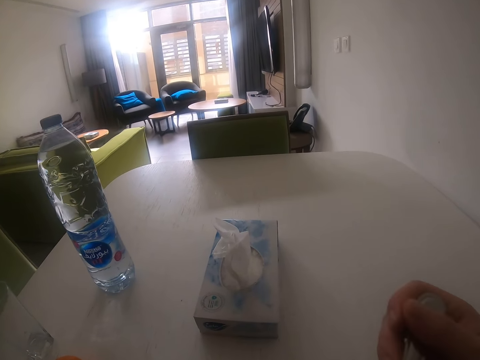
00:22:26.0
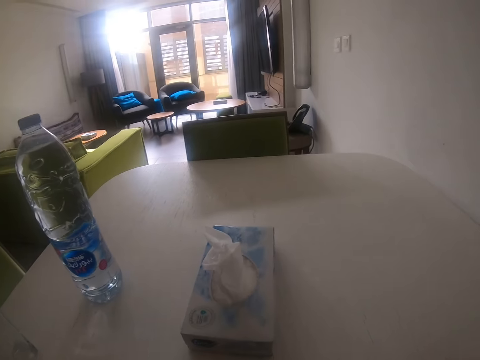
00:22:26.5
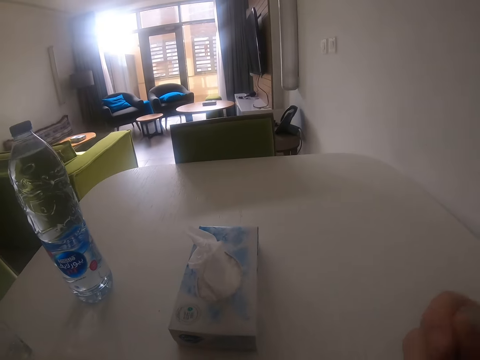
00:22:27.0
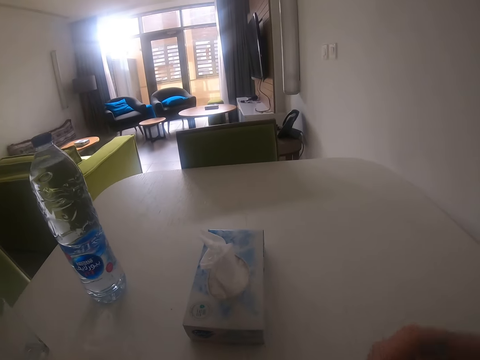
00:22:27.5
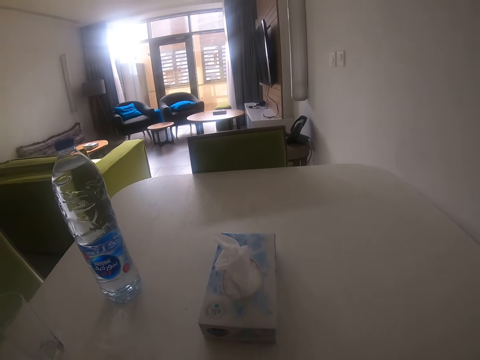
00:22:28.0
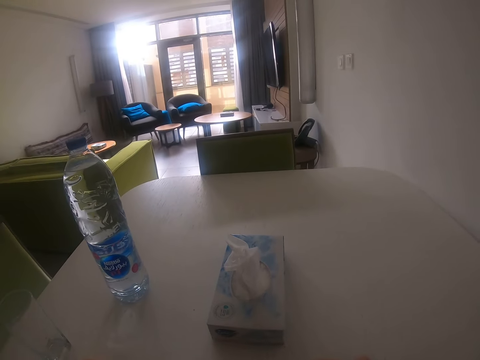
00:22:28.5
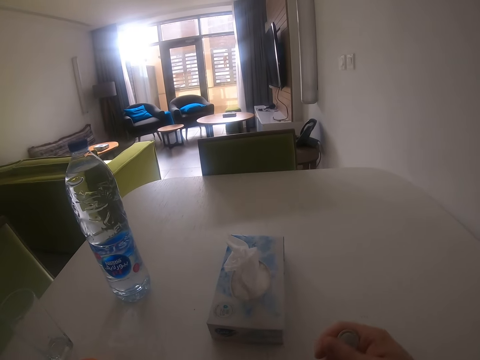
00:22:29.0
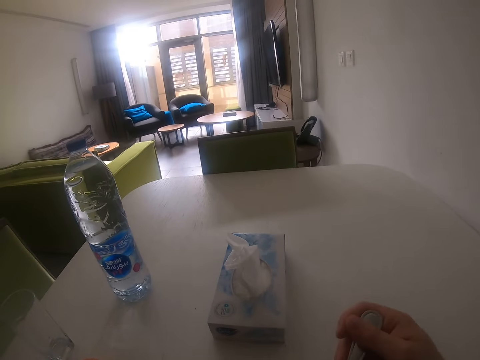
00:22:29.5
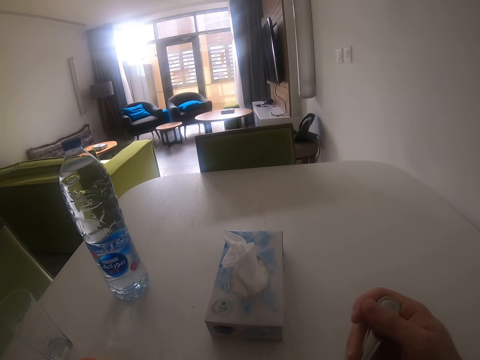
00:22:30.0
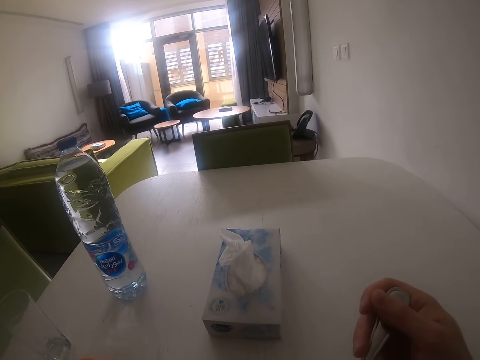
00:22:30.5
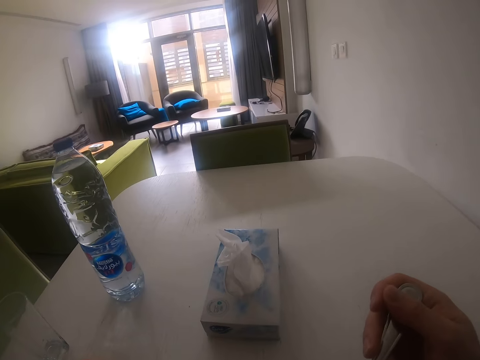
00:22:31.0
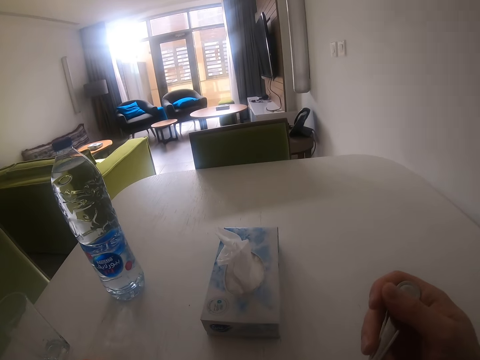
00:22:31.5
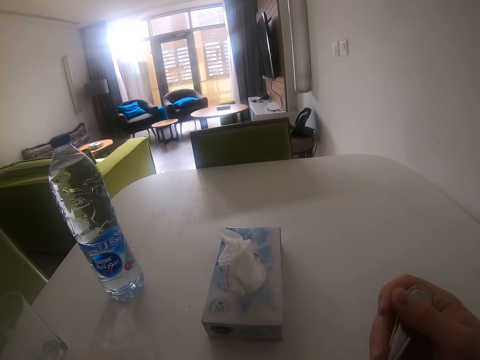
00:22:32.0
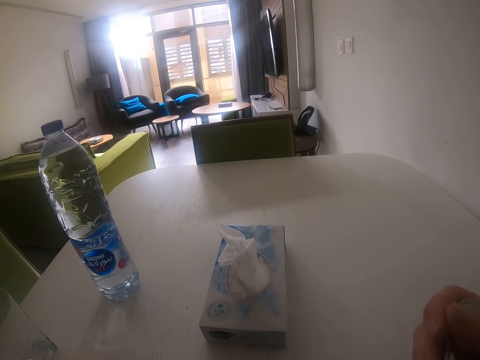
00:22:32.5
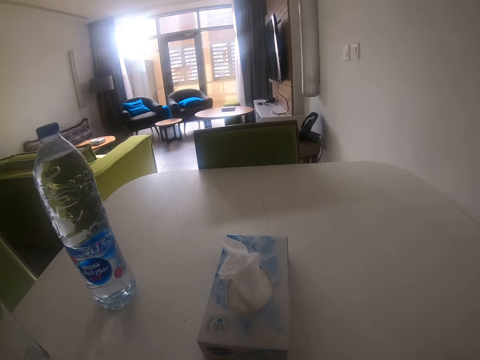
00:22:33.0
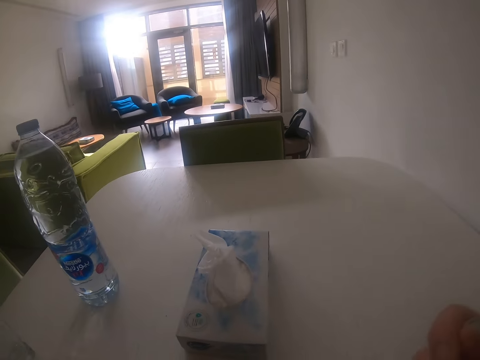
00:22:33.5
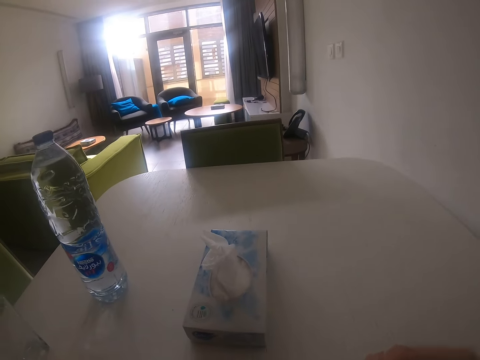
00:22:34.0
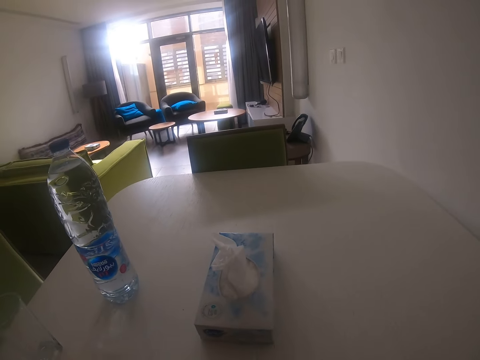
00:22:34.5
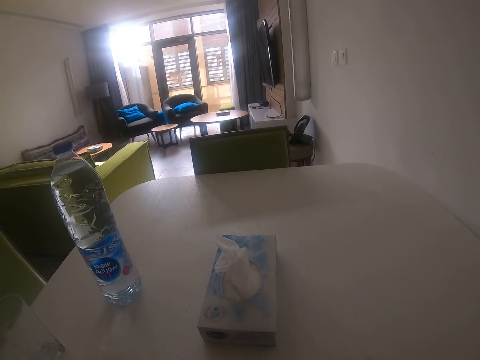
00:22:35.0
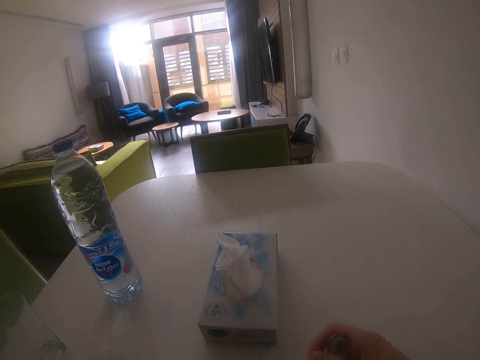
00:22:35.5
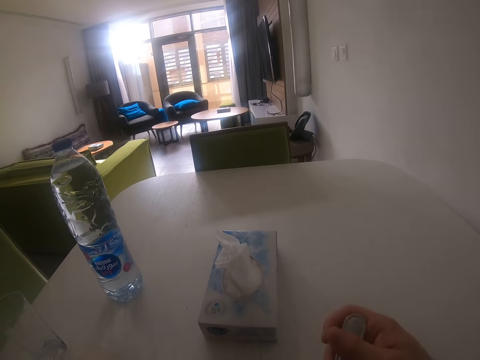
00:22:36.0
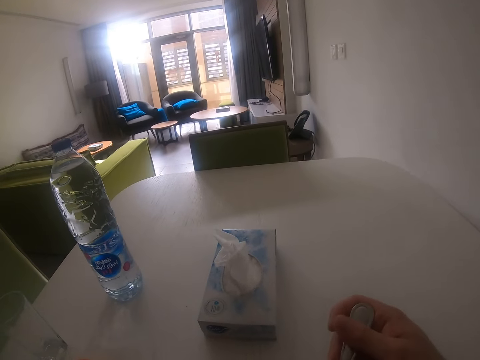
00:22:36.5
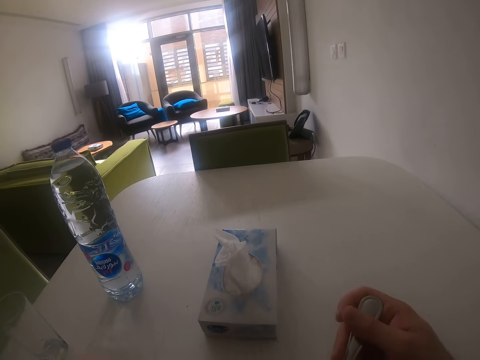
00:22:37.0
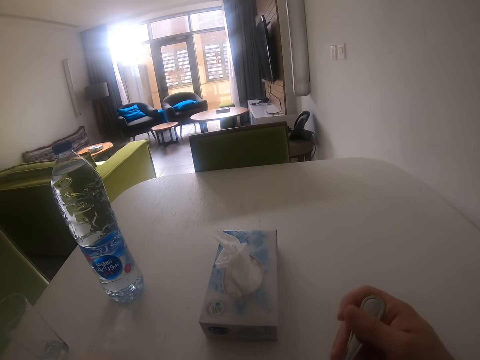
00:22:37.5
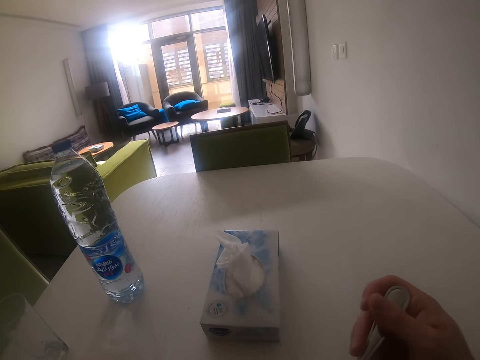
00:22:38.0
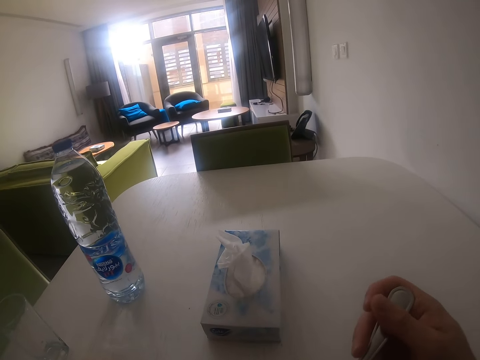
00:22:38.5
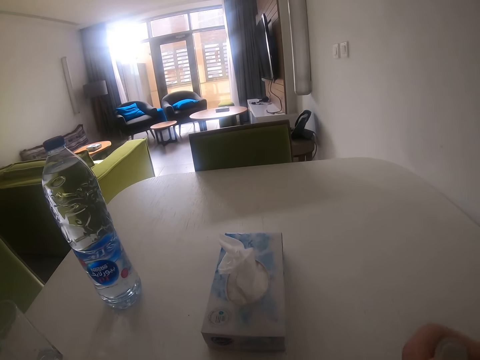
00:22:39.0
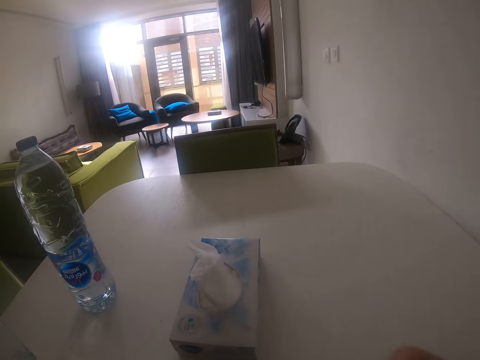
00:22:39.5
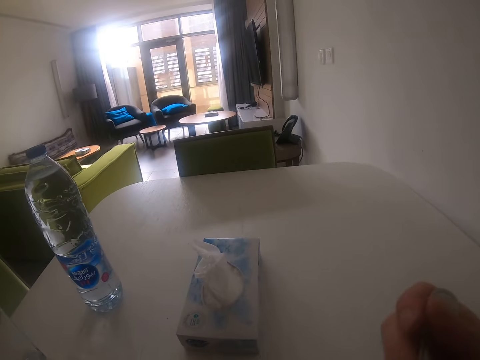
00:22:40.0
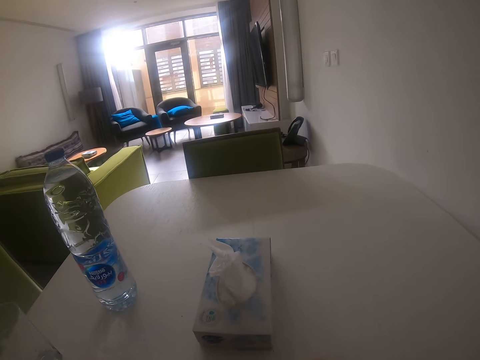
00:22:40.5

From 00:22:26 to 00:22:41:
The camera wearer stirs something. They look around. They stir something.

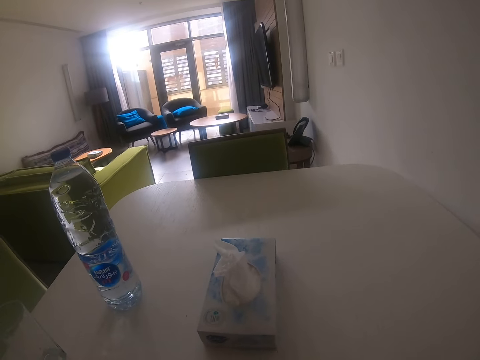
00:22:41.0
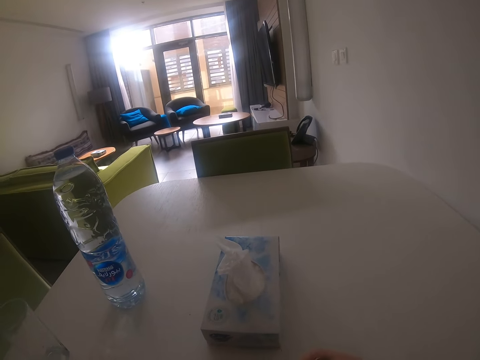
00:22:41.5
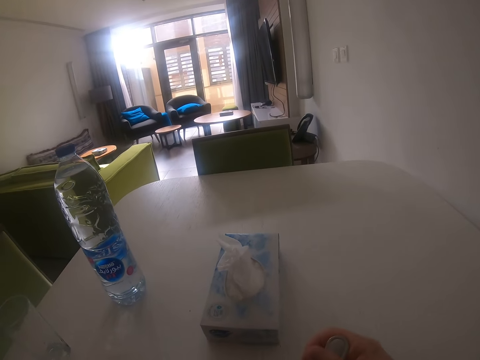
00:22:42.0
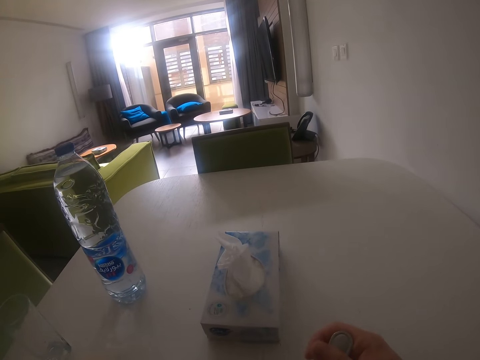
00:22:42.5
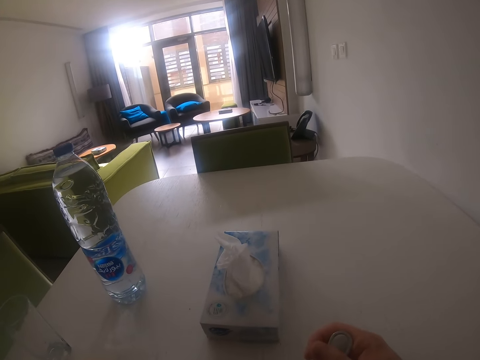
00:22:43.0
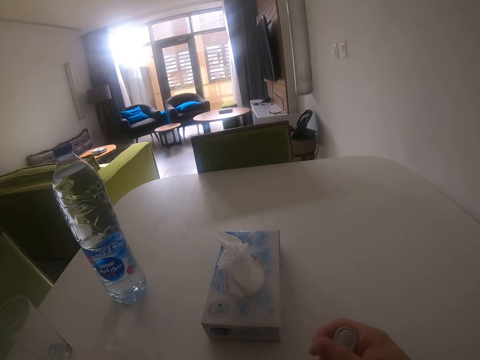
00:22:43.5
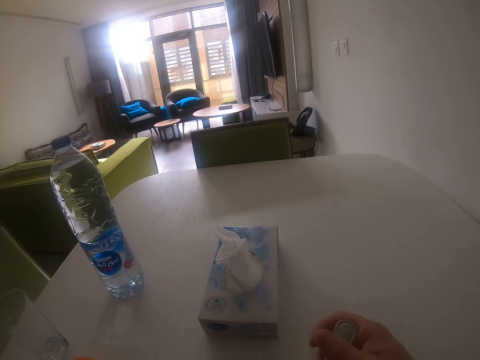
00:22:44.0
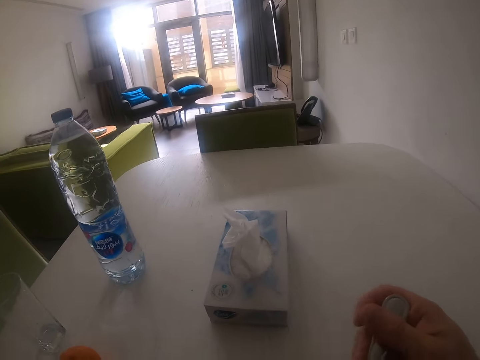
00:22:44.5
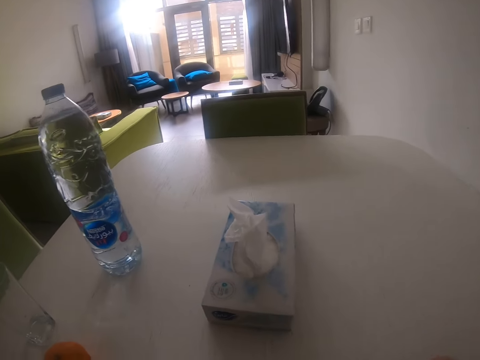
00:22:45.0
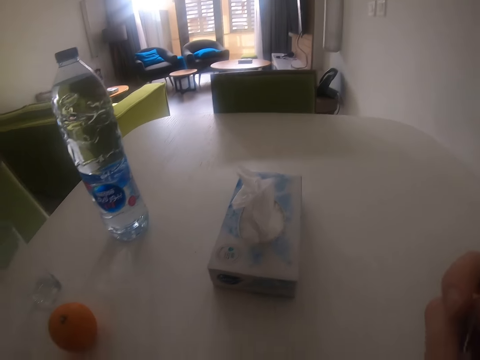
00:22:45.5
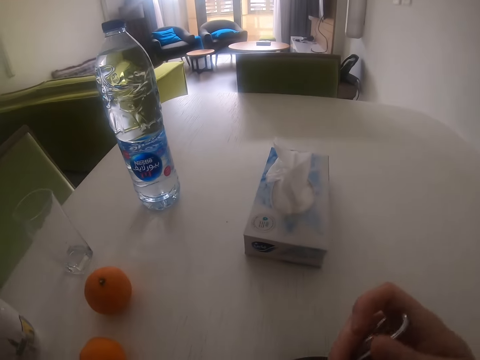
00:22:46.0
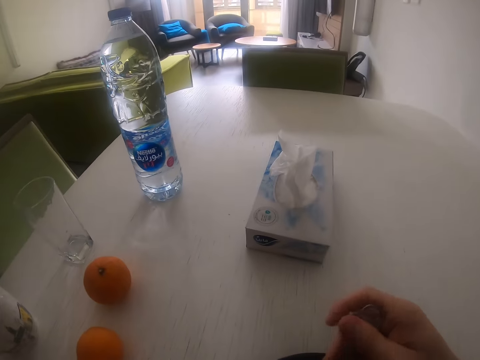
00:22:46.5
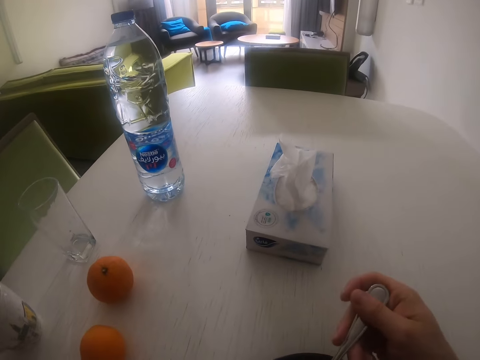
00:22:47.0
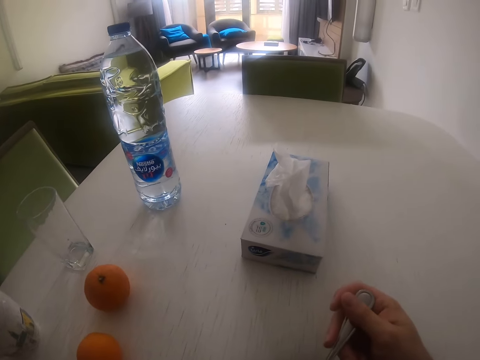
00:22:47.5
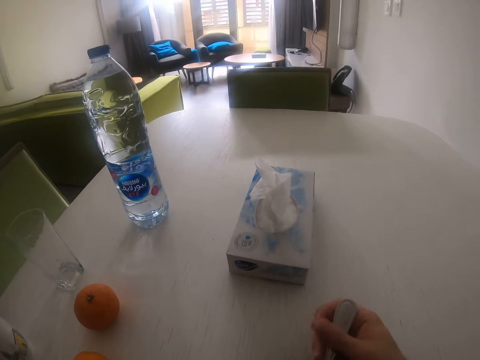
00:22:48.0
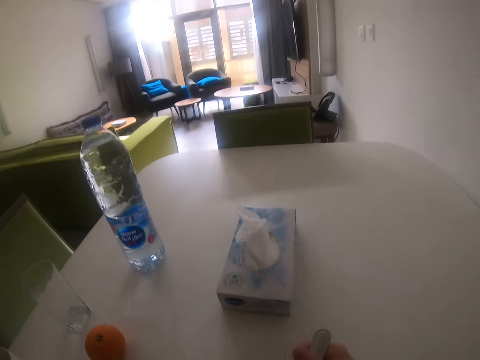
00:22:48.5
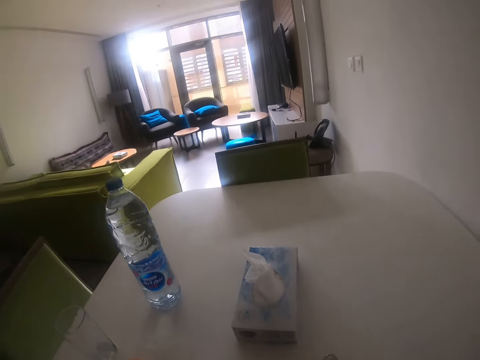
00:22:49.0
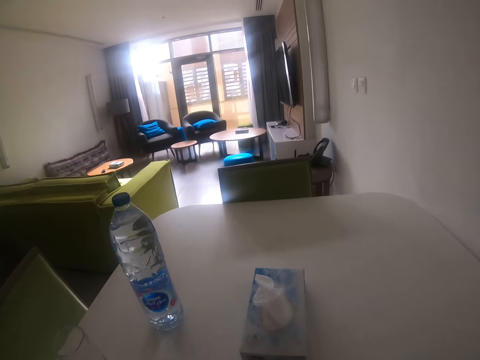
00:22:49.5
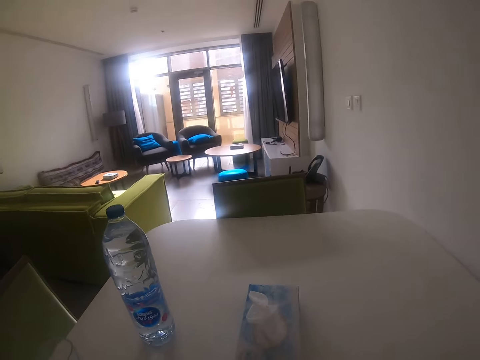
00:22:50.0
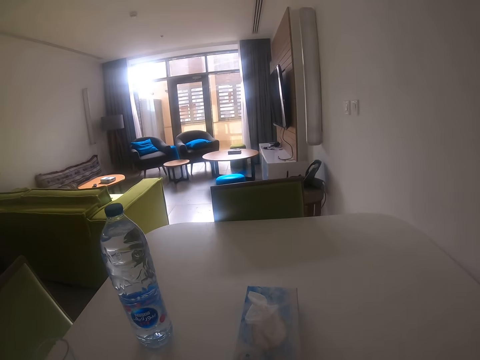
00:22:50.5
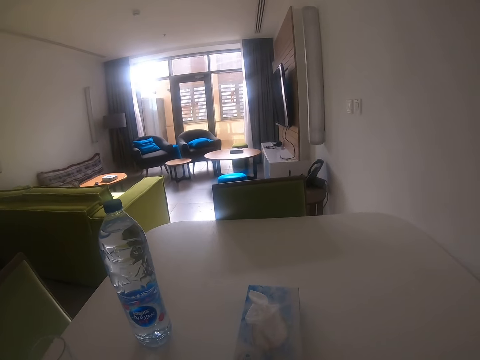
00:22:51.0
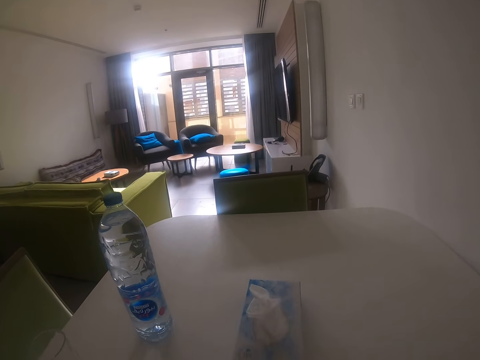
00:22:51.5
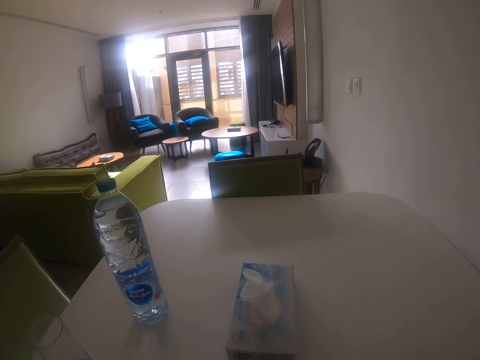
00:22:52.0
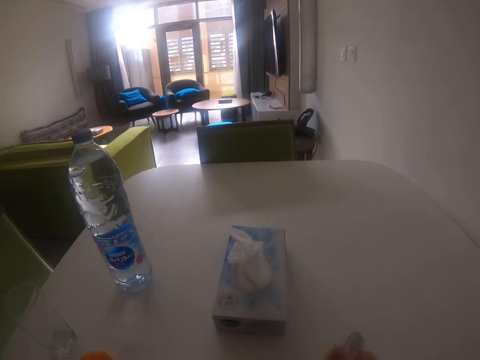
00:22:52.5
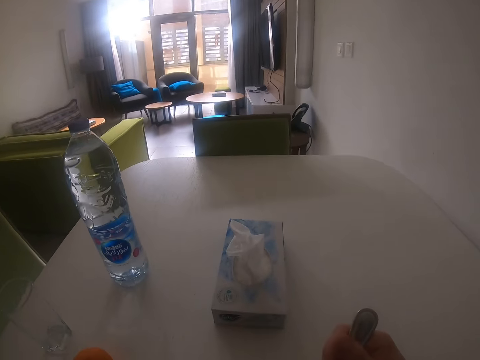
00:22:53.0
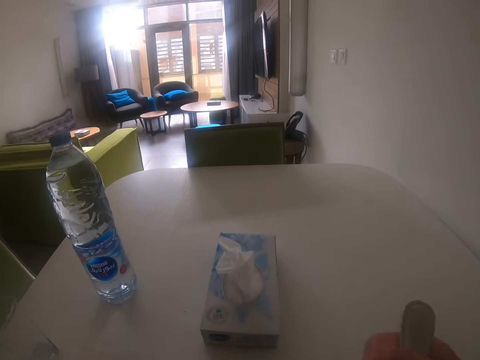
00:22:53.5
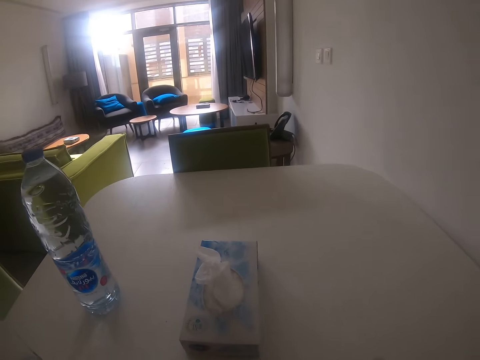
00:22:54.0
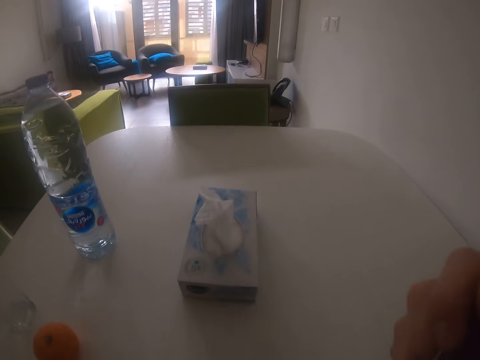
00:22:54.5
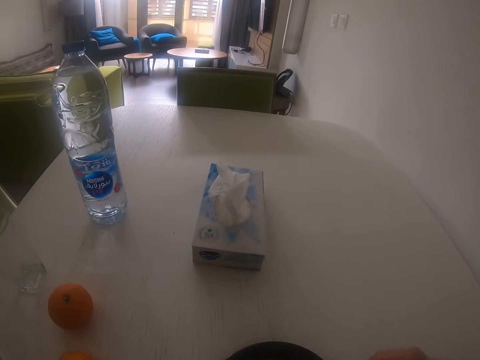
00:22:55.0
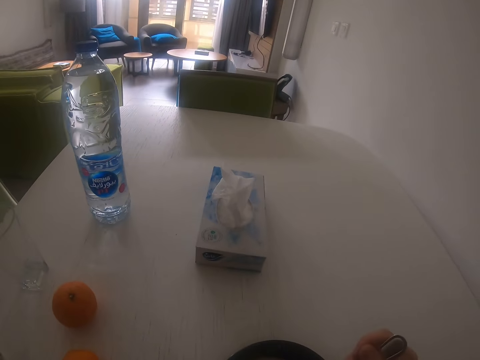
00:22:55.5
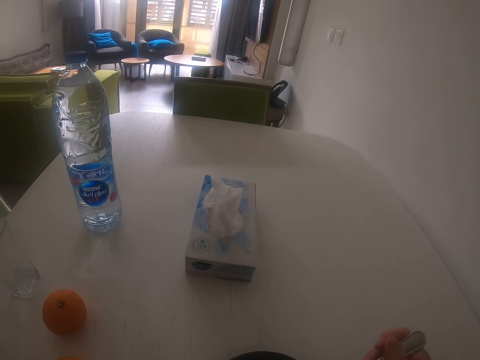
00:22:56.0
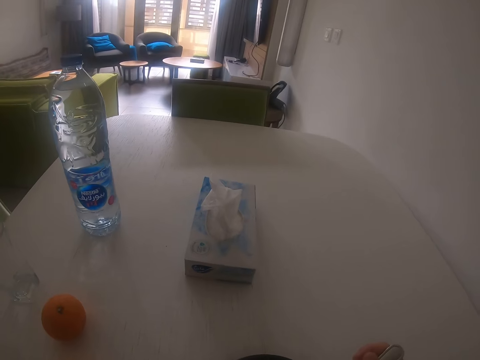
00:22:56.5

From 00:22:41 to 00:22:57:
The camera wearer moves the spoon. They look around. They lift the spoon and look around. They lift the spoon and look around.
